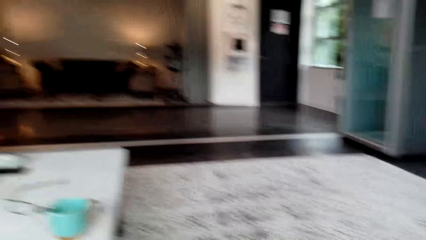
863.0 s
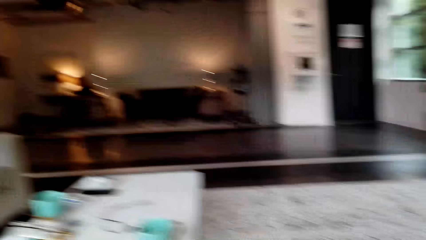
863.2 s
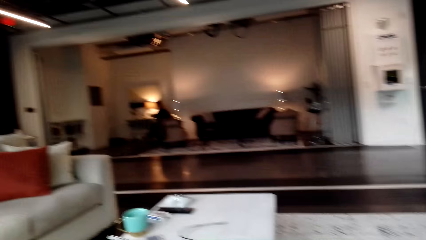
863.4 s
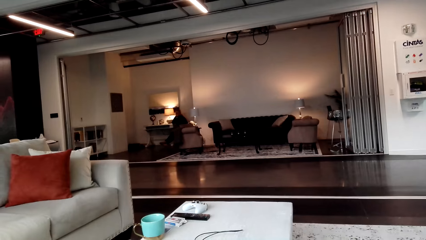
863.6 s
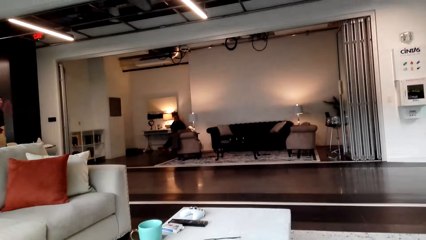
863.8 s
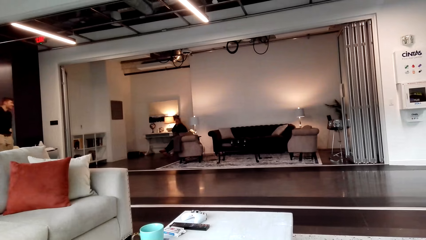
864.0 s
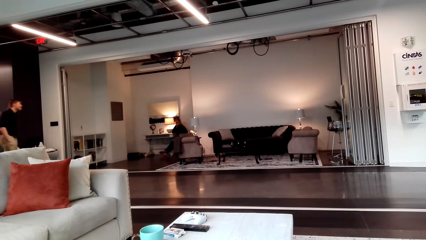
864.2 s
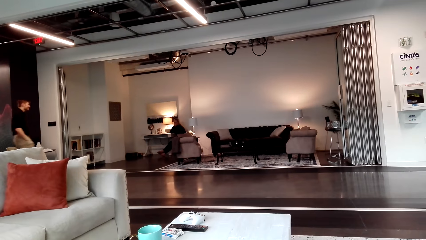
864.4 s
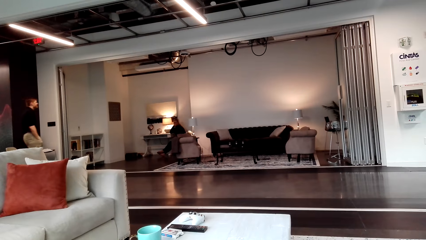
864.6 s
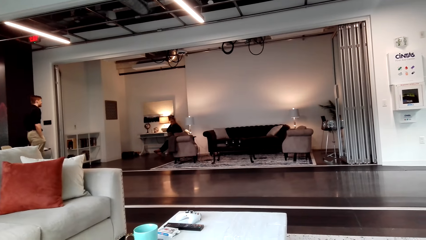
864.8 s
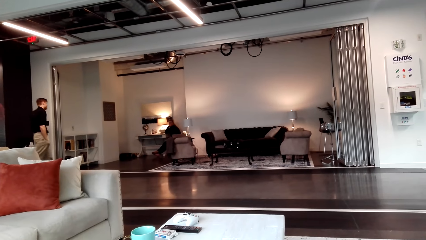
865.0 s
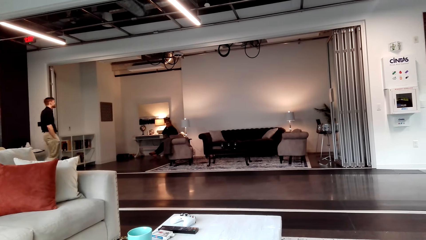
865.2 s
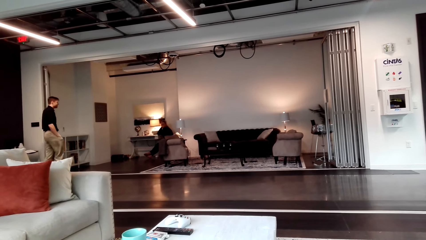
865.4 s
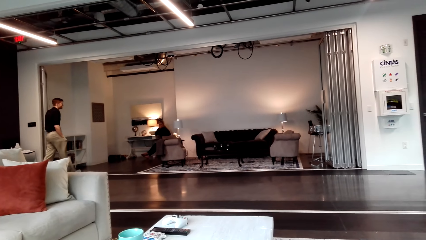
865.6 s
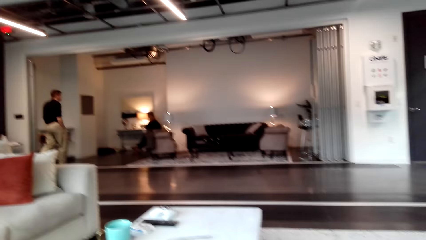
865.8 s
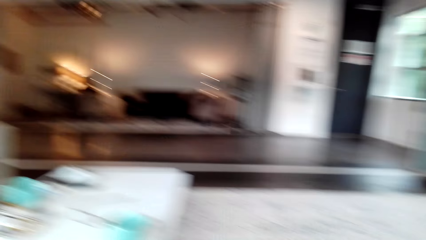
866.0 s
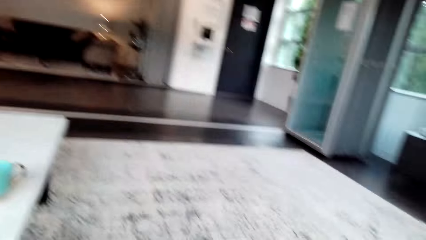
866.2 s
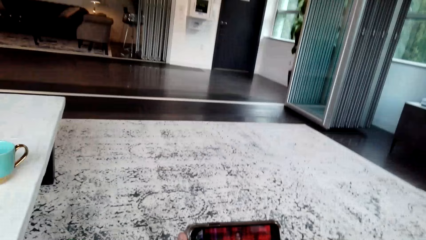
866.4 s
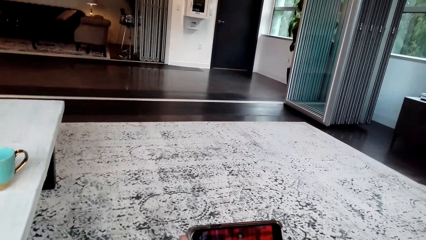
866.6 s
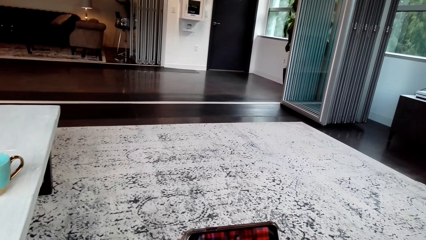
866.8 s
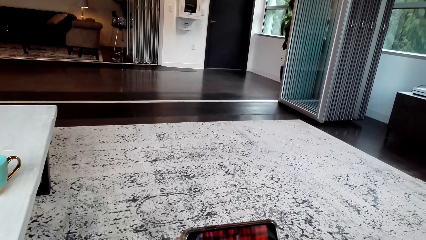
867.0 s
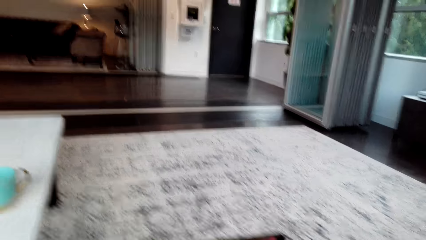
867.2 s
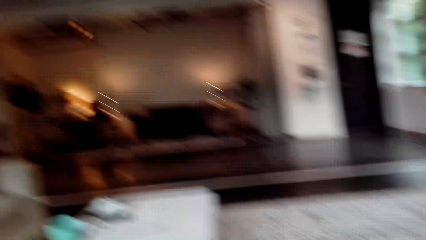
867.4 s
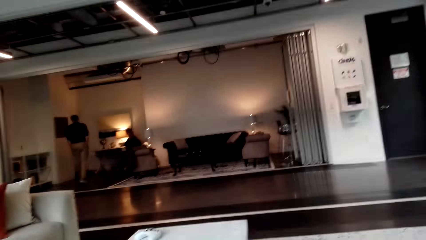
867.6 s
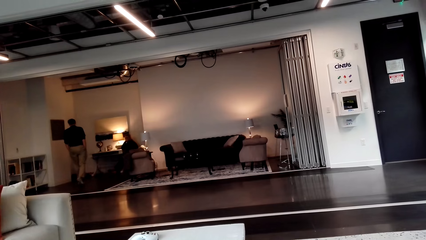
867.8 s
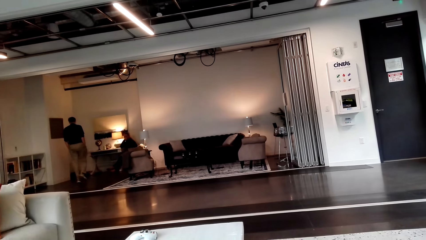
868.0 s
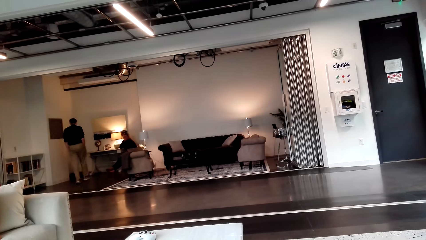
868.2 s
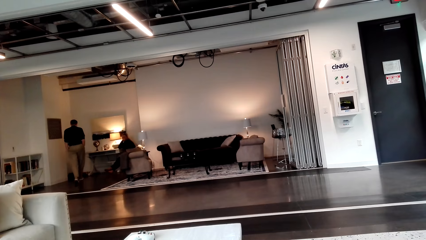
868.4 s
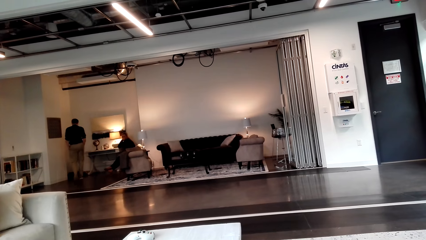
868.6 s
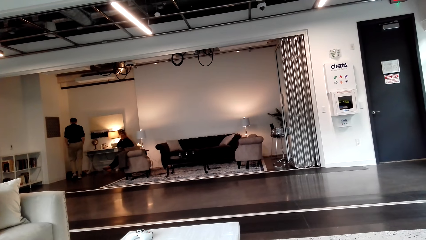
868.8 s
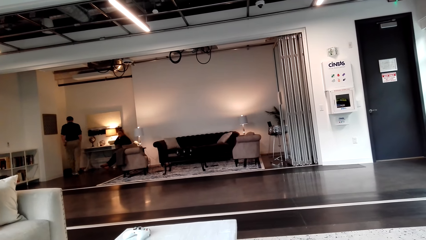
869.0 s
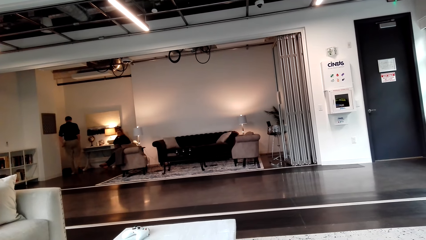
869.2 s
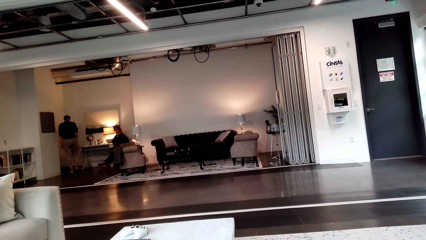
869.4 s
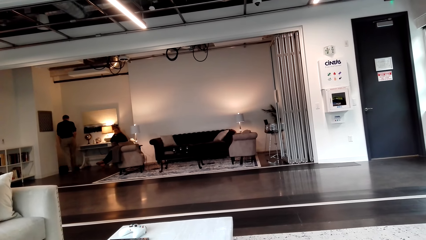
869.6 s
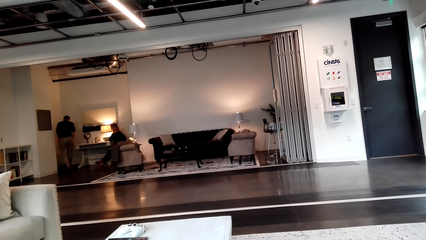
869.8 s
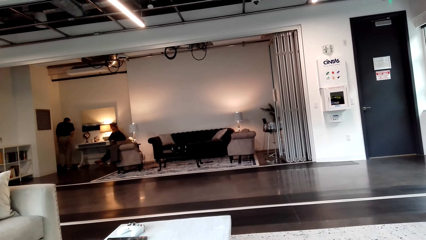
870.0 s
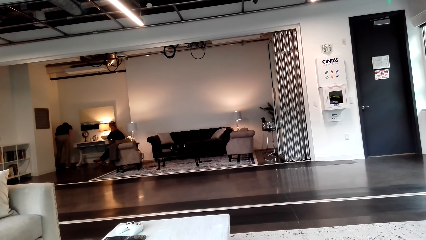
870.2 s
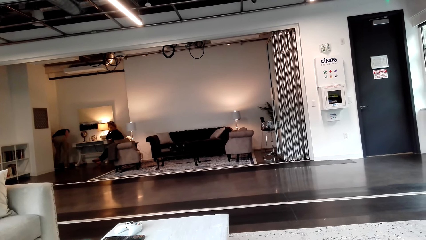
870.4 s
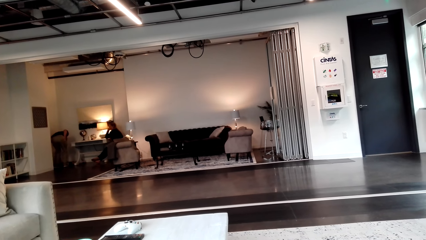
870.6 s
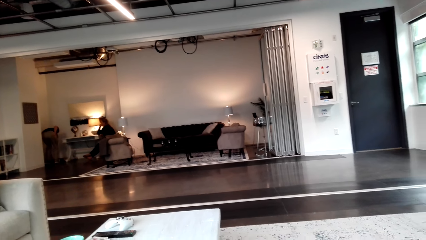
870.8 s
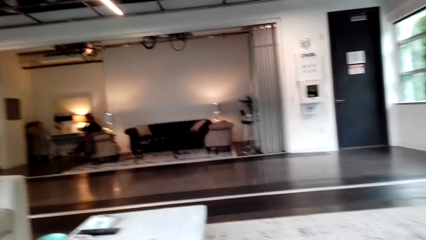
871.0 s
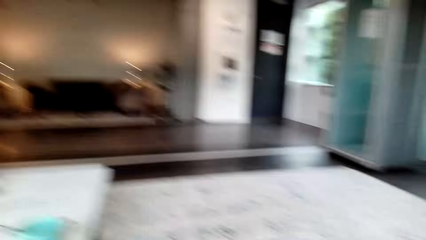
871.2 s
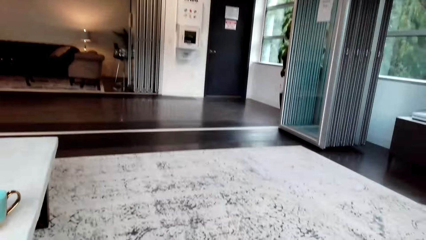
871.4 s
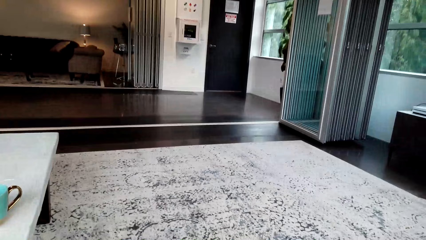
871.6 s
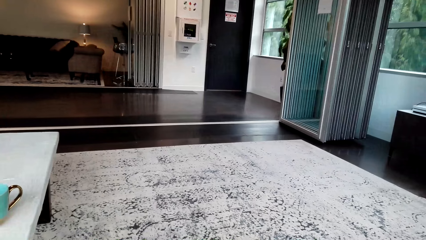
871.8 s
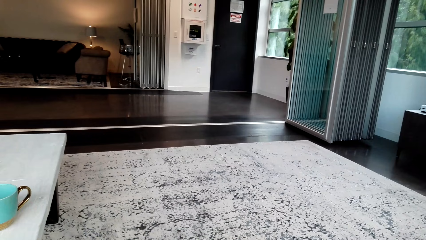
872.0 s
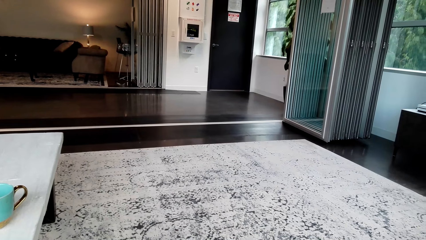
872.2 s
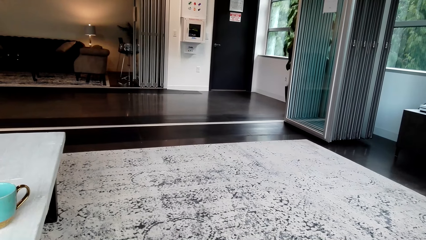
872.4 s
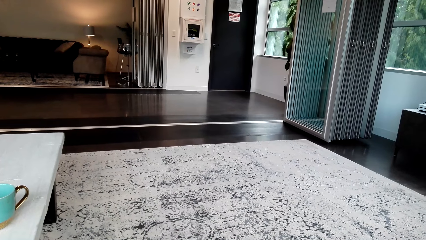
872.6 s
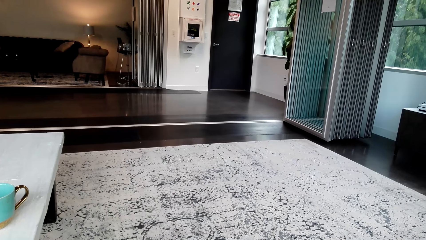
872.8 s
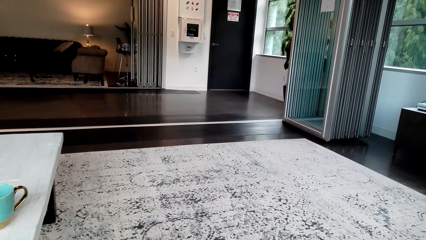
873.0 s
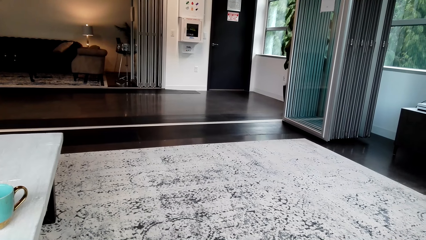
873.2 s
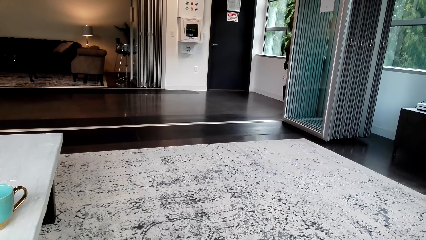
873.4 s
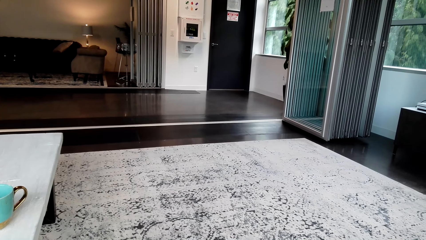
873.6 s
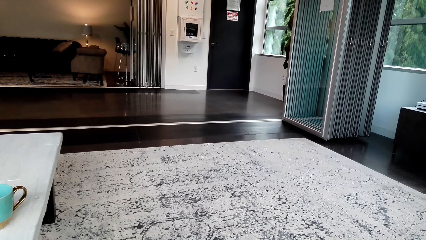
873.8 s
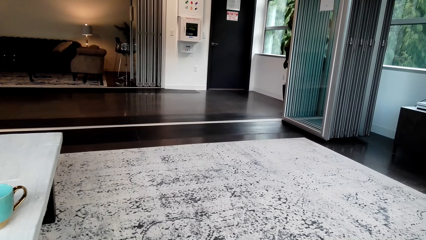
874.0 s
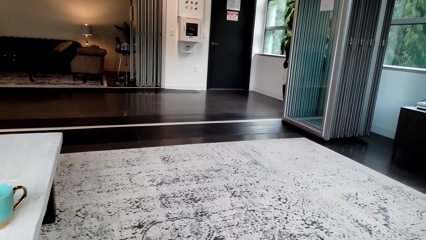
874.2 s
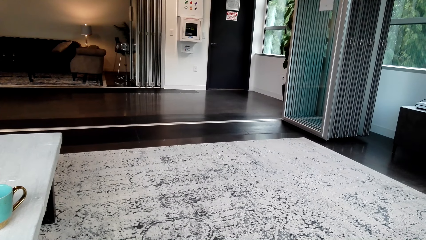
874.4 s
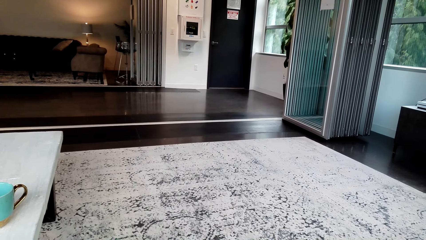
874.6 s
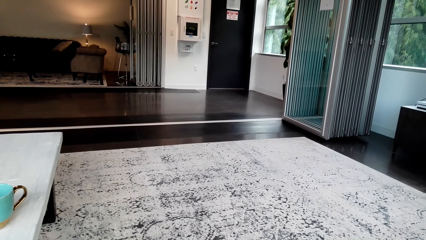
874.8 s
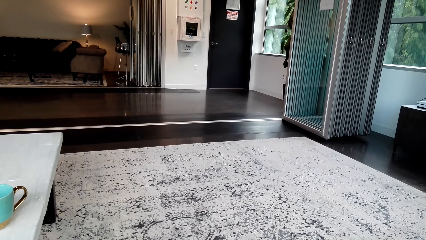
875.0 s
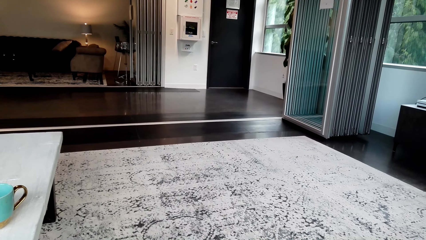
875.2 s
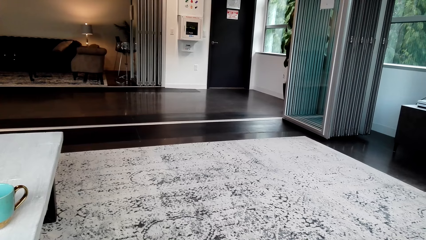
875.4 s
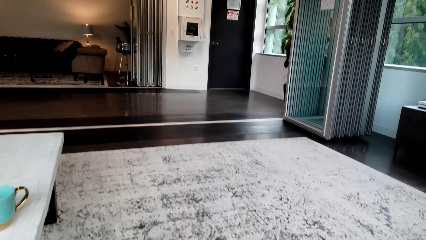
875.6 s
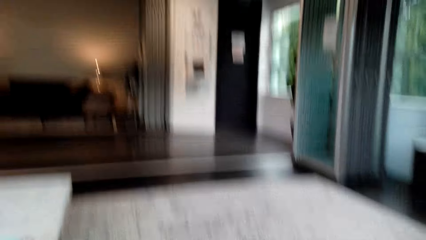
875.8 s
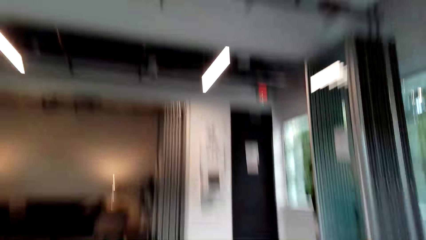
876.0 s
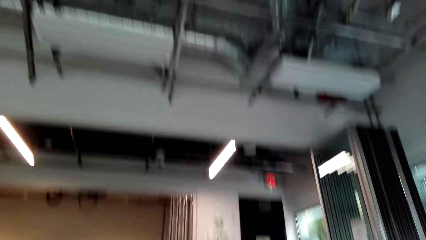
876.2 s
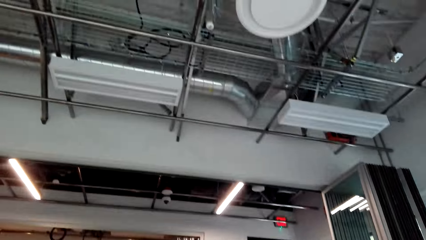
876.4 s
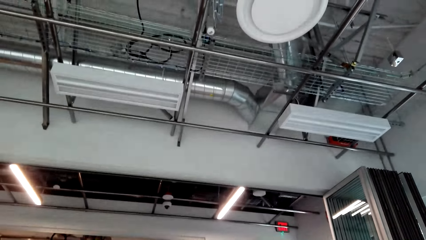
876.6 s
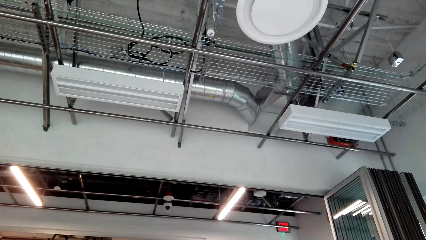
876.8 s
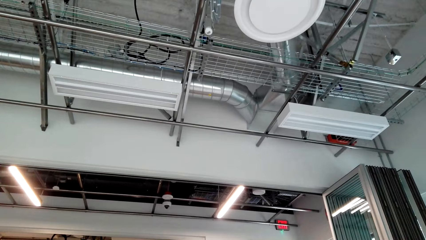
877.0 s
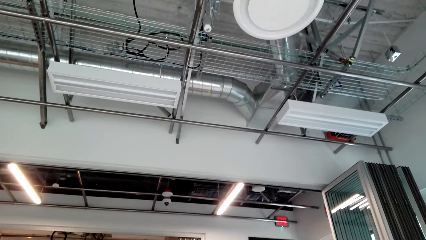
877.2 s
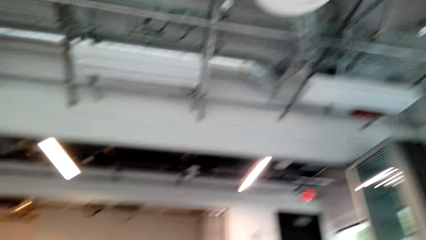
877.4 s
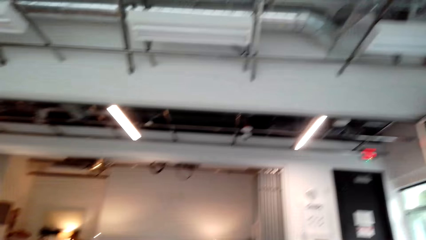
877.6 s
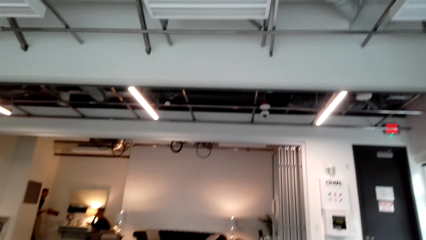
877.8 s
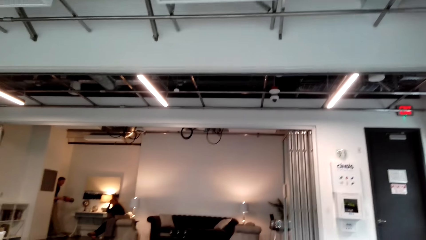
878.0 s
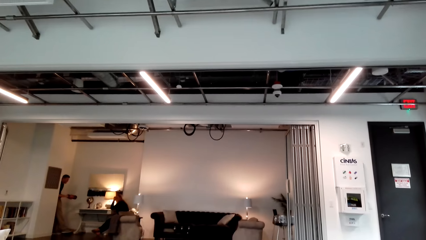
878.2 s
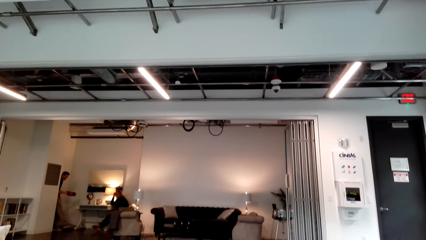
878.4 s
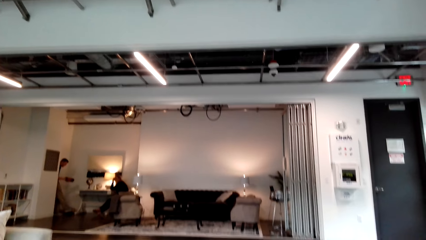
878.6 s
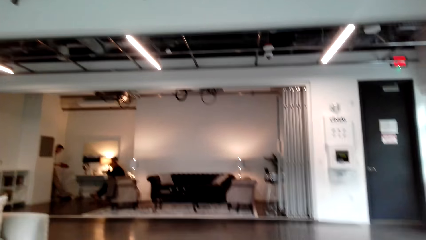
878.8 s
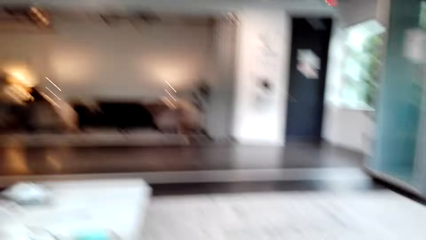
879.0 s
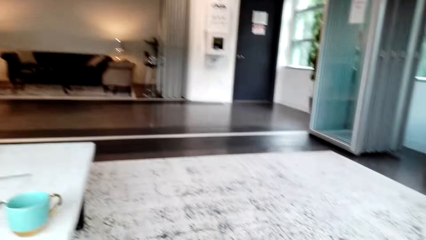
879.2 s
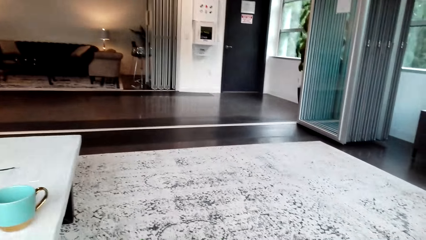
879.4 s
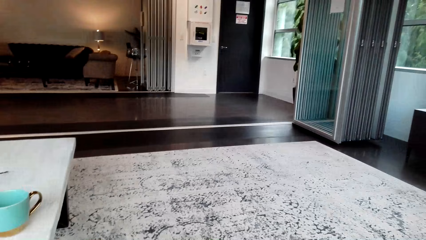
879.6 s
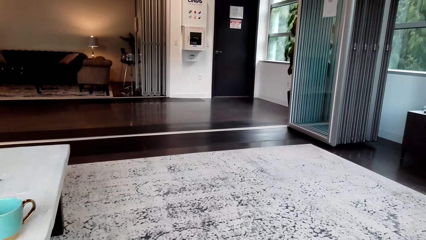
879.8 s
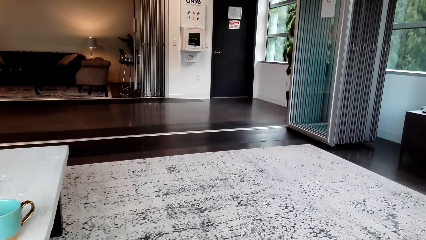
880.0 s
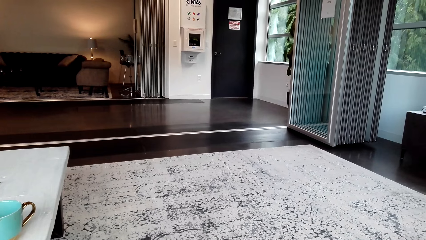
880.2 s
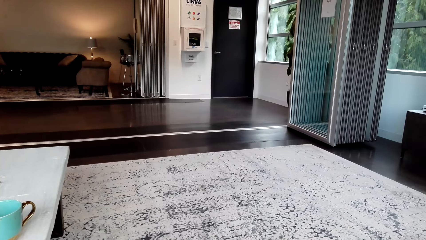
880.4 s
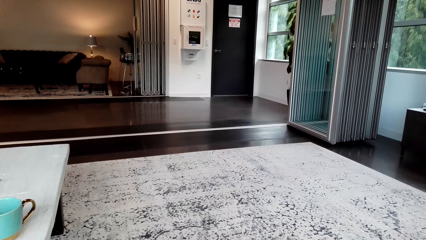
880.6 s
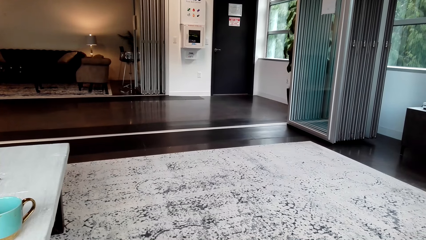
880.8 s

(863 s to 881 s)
The camera wearer looks around the office. A person walks towards the lady. The camera wearer watches on a phone. They look around the office. The person removes the hand from the pocket. The person picks up something on the floor. The camera wearer watches on a phone. They look around the office. They stare at the roofing. The person holds something.
